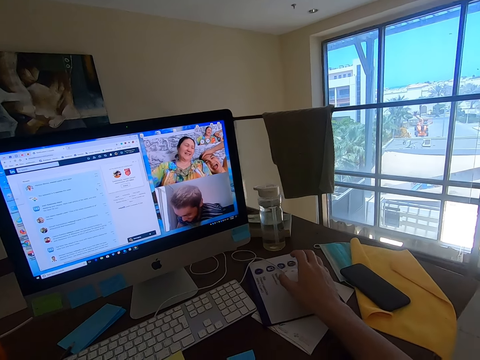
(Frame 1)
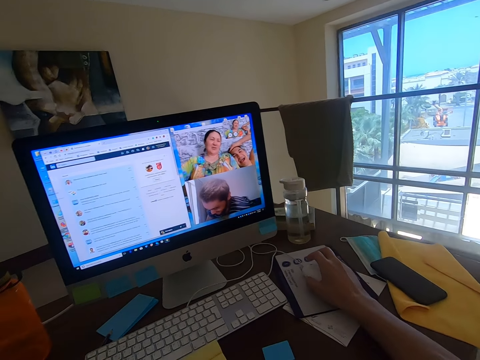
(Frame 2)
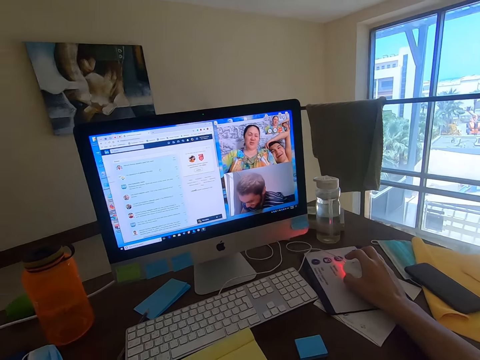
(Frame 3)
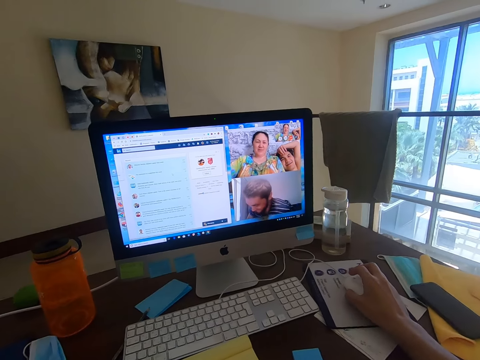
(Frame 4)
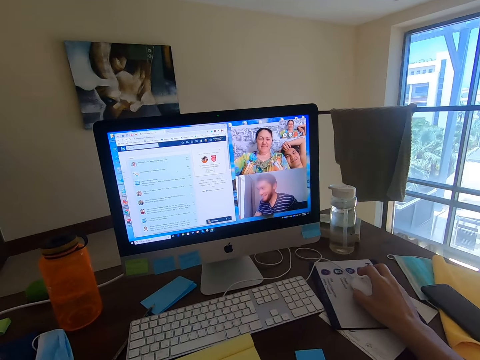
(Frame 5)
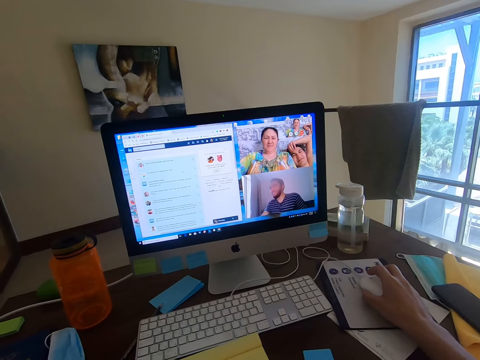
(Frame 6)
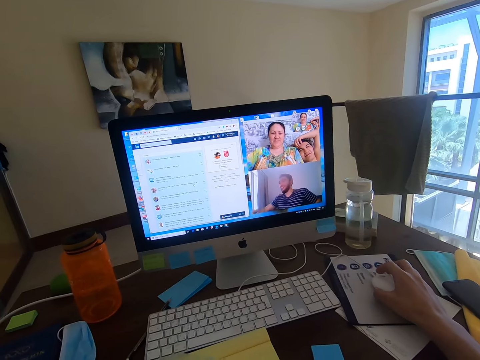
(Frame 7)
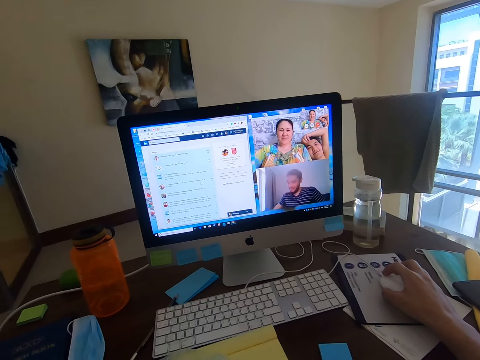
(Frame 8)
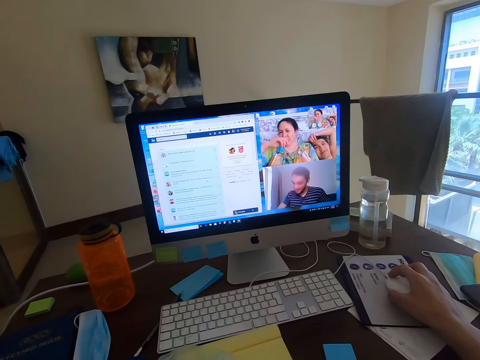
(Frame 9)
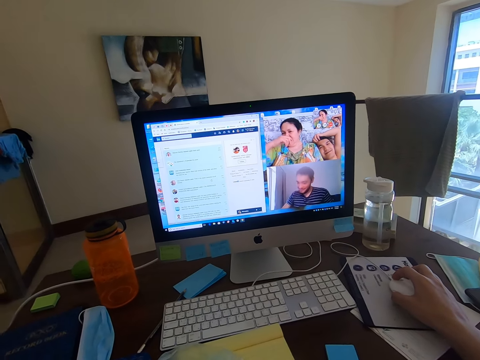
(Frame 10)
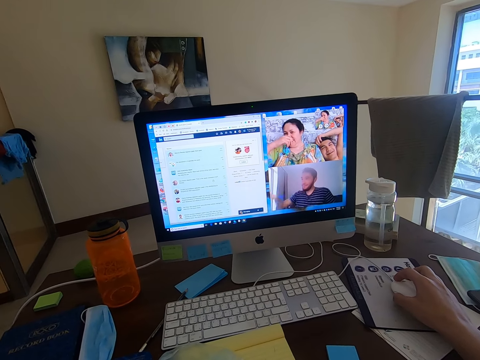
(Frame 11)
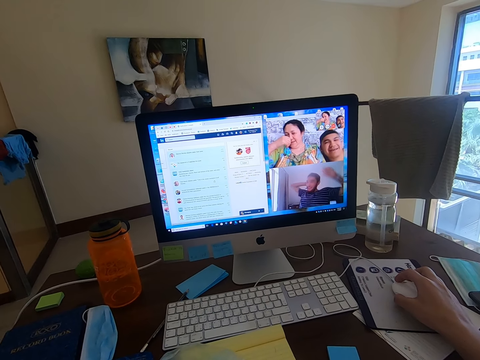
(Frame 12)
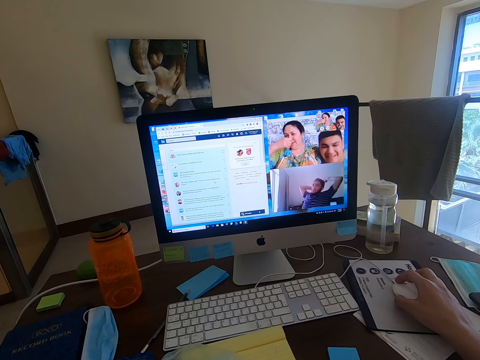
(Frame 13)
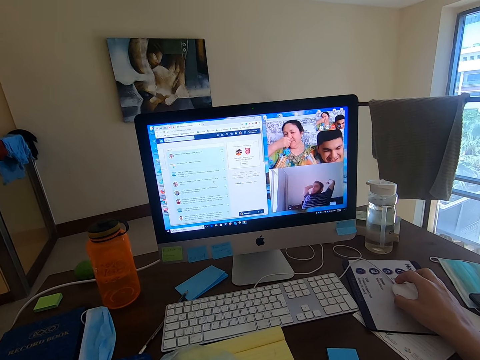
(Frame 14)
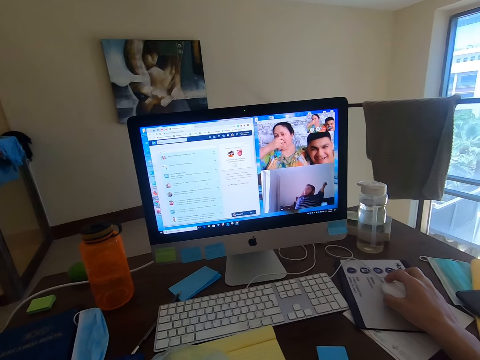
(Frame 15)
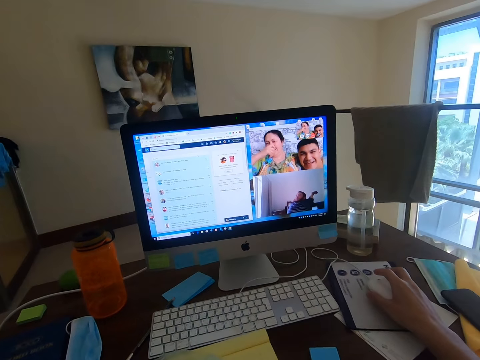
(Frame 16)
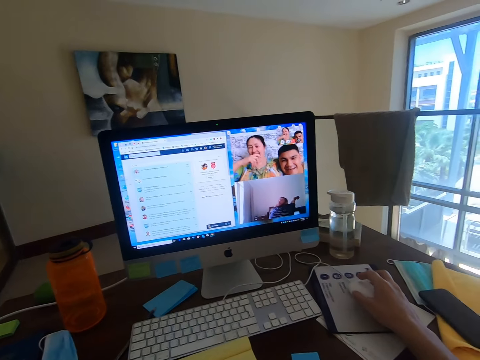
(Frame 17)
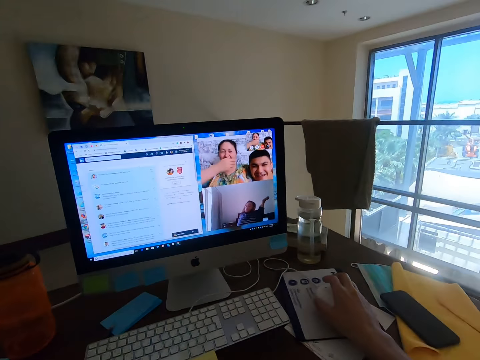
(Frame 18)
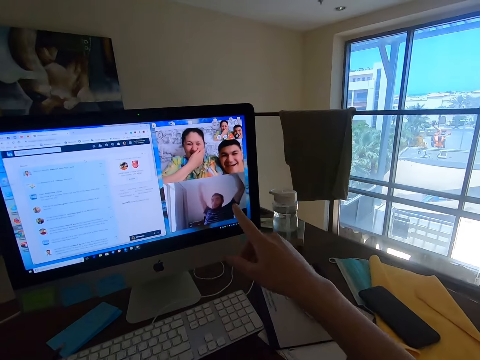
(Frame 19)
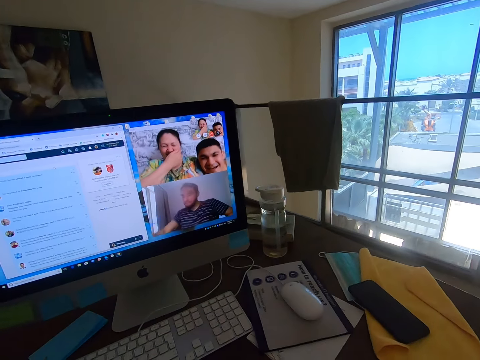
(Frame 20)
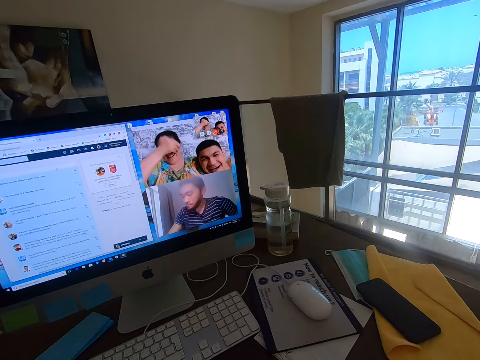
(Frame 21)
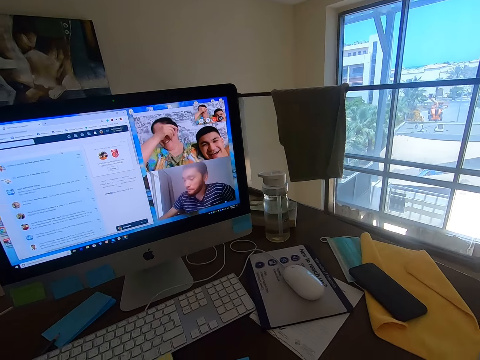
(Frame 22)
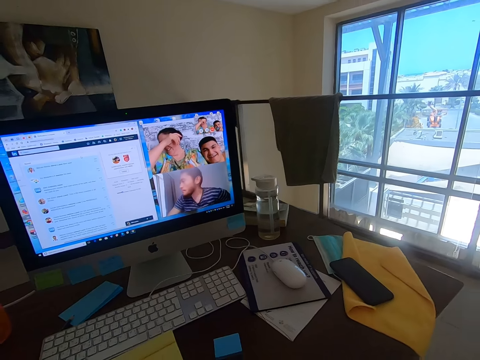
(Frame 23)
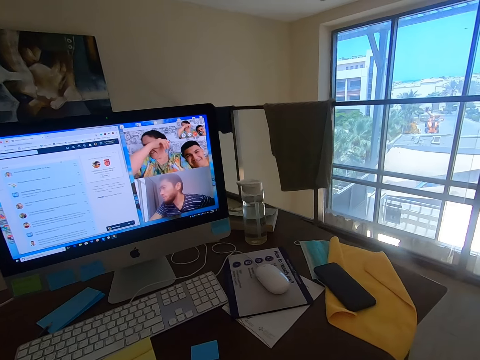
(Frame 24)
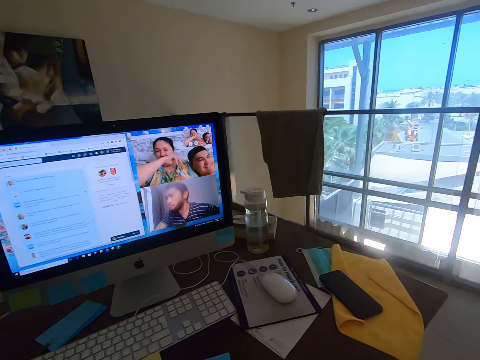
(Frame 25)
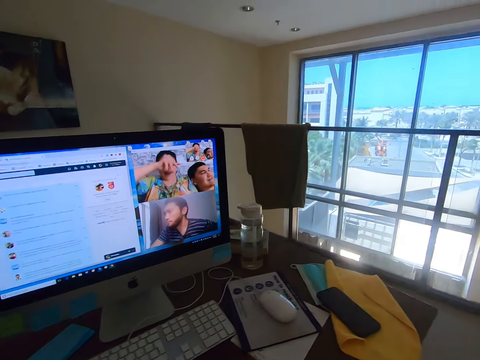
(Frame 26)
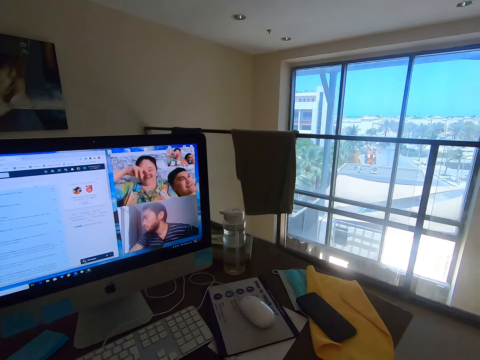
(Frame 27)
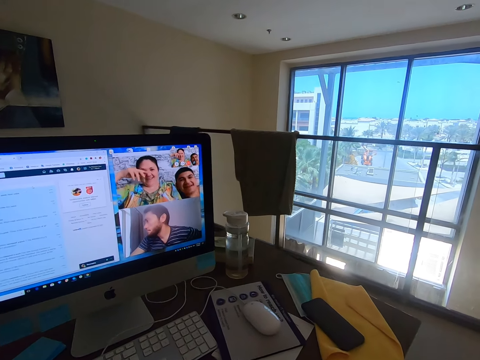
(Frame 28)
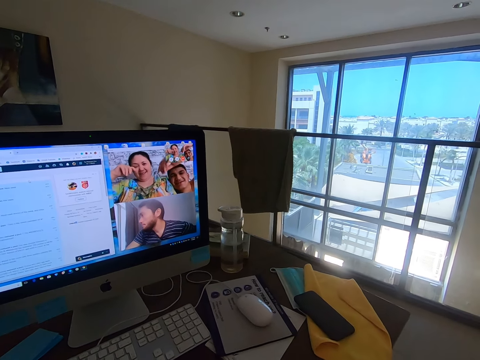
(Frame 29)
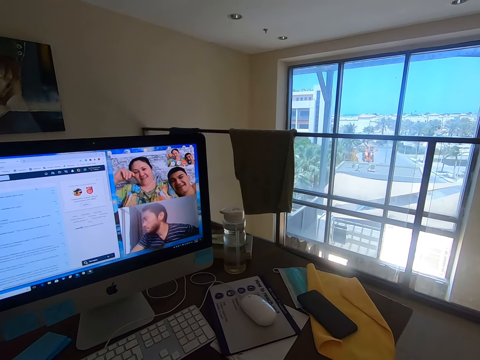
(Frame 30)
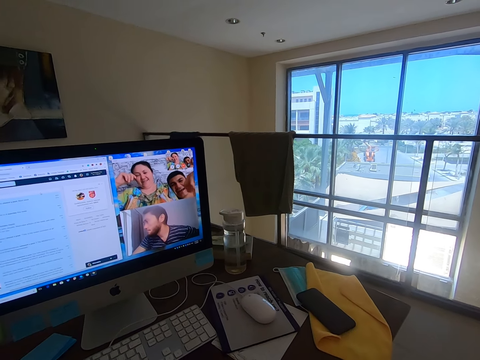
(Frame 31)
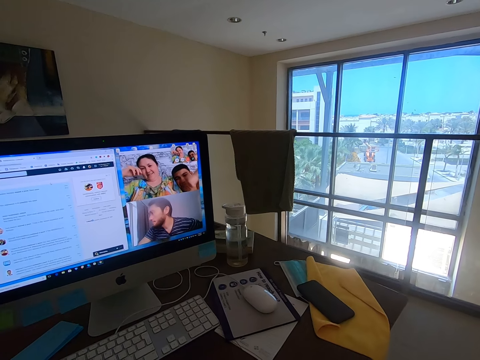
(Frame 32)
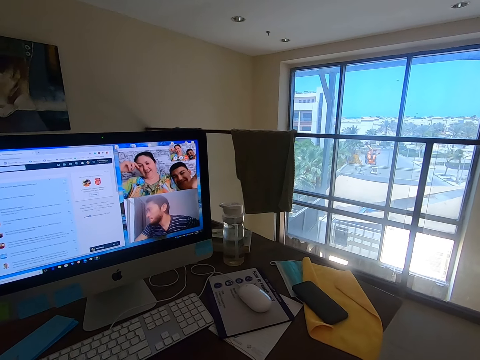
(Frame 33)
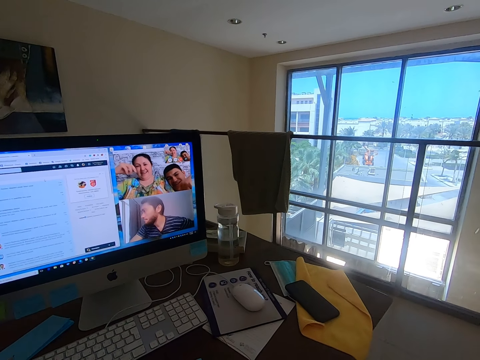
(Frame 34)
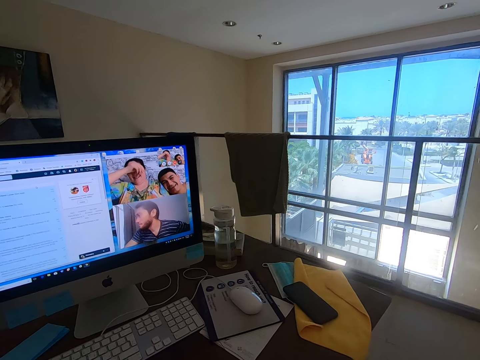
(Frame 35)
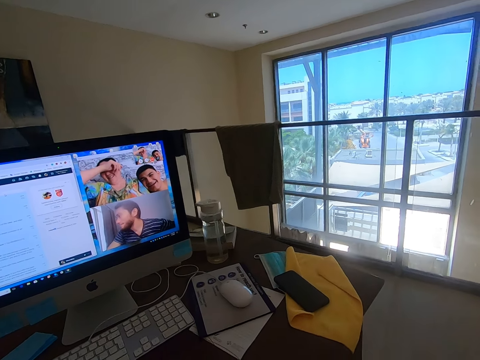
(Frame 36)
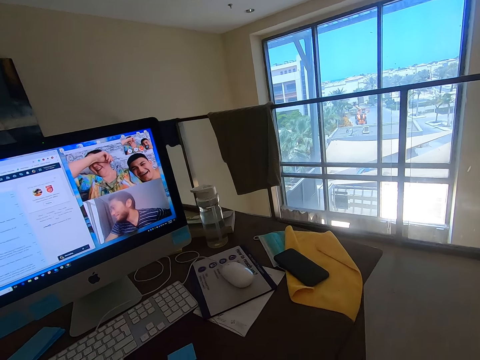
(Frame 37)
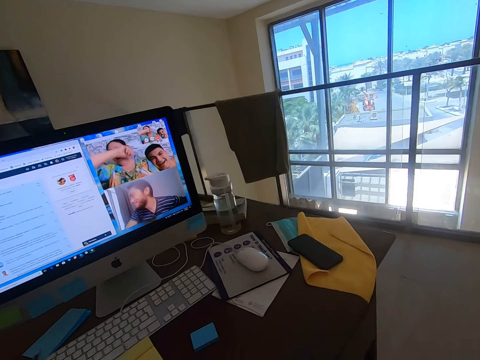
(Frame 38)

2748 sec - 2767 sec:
The camera wearer holds the mouse. He converses with a man, a woman and another man. The first man converses with the camera wearer. The other man stretches his hands. The camera wearer converses with the first man, the woman and the other man. He gestures with his hand. The first man converses with the camera wearer.

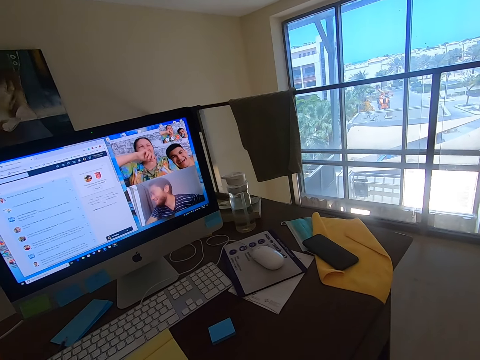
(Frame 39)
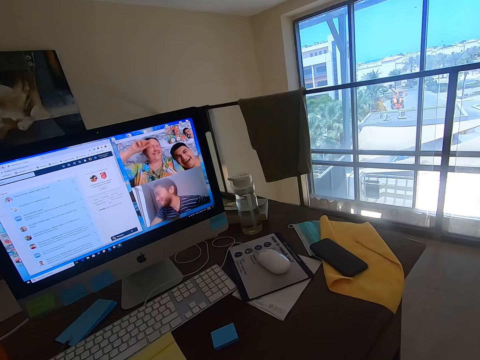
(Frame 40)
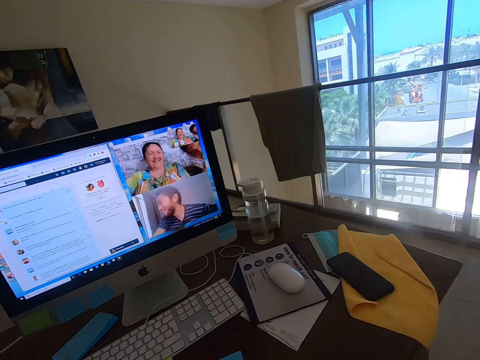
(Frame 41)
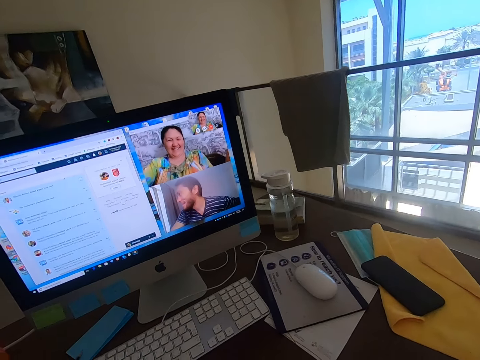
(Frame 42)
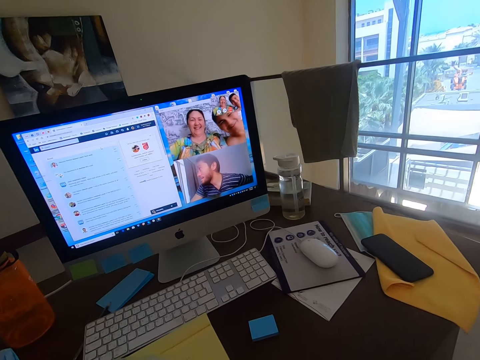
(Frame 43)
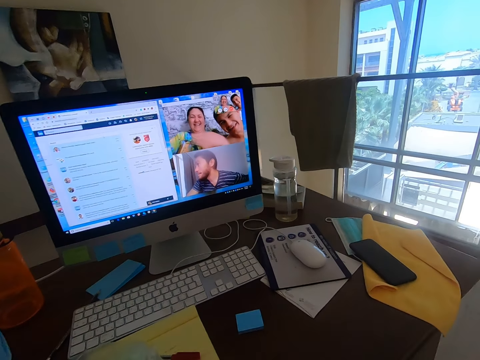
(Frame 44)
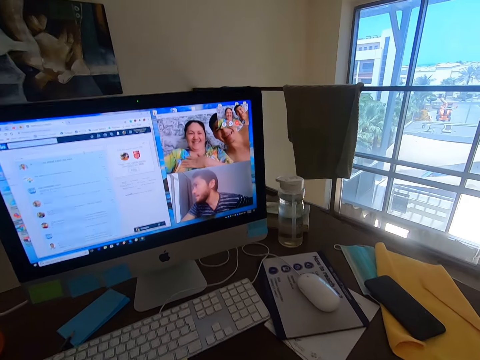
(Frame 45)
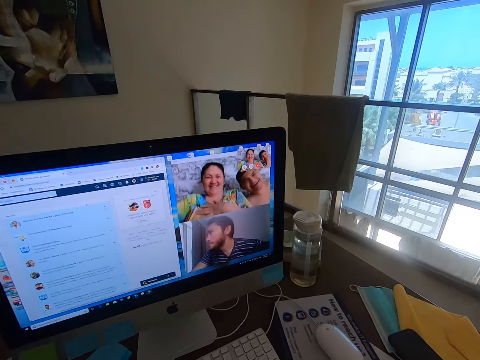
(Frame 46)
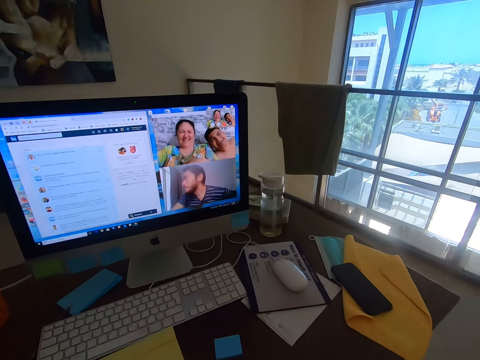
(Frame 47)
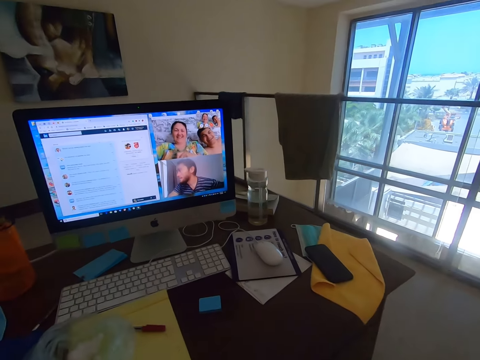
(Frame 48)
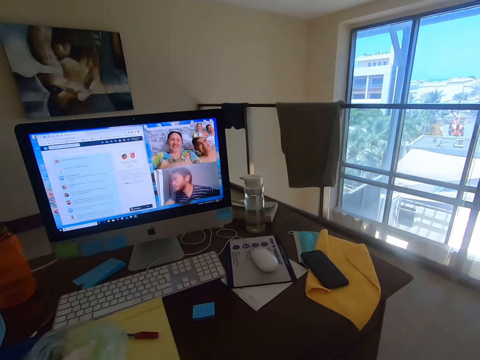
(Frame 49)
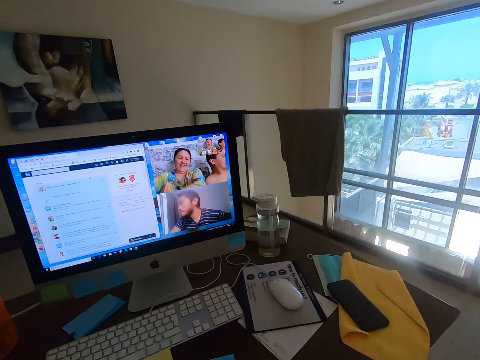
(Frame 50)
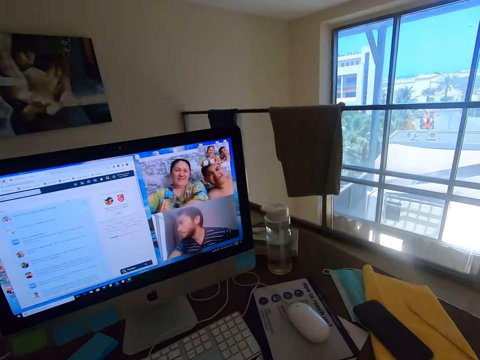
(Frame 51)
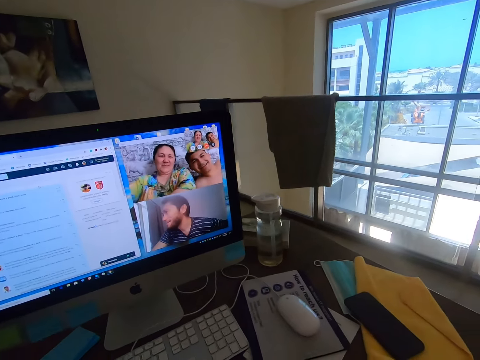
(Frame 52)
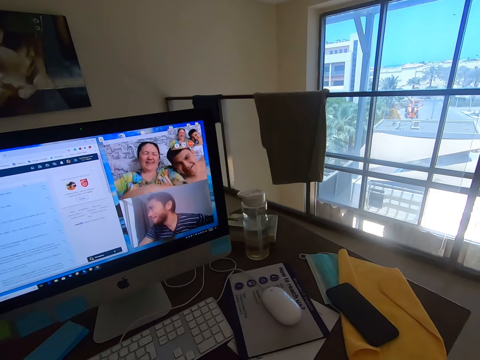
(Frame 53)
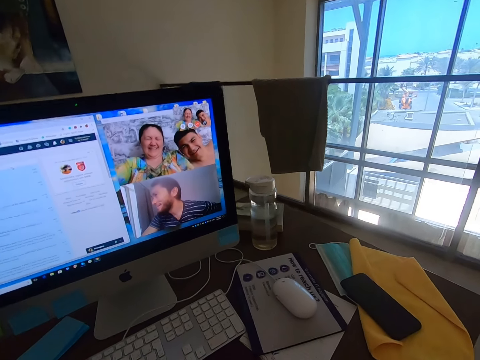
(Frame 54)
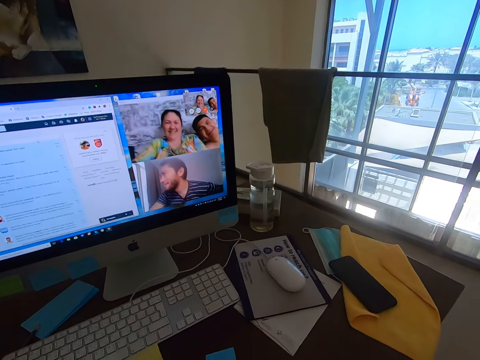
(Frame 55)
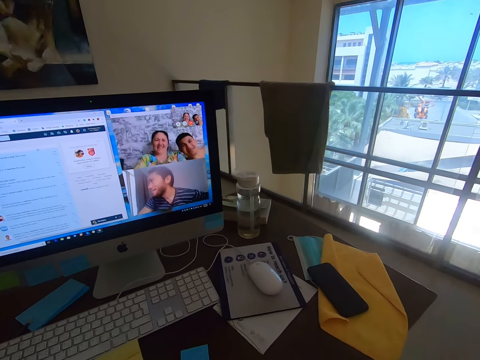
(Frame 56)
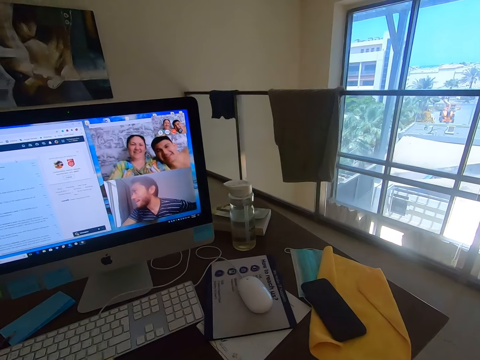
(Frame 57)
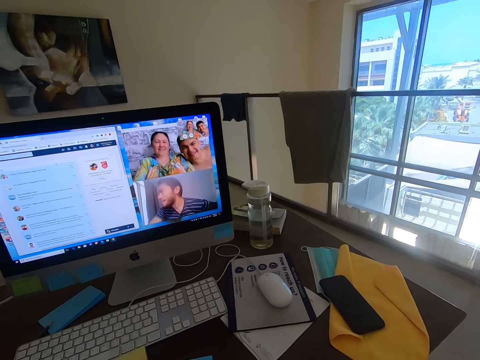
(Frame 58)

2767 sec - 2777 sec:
The camera wearer converses with a man, a woman and another man.
